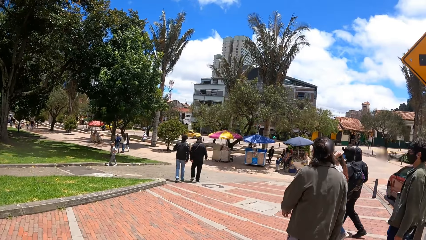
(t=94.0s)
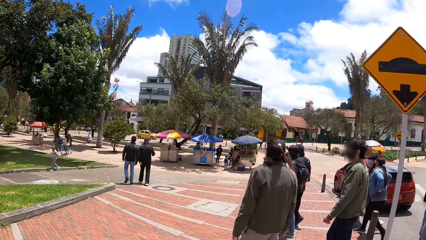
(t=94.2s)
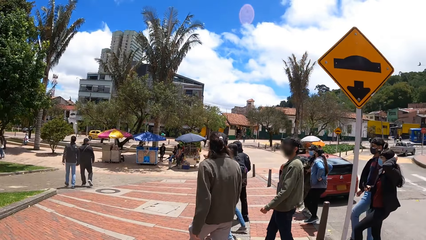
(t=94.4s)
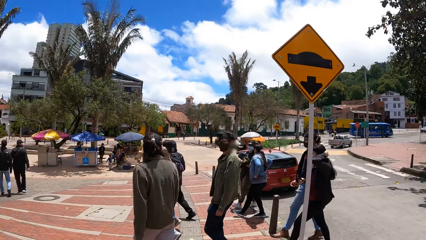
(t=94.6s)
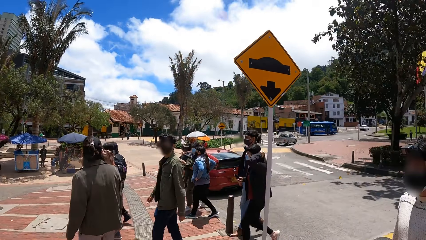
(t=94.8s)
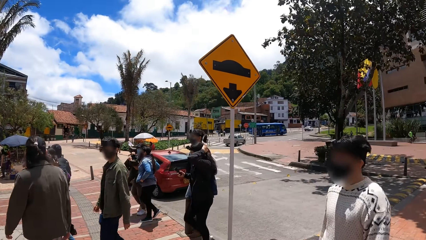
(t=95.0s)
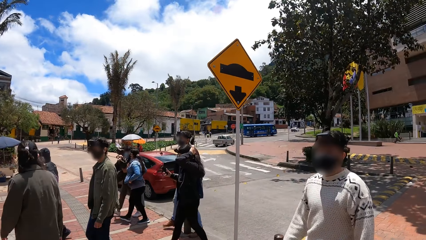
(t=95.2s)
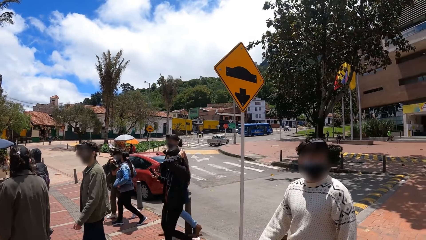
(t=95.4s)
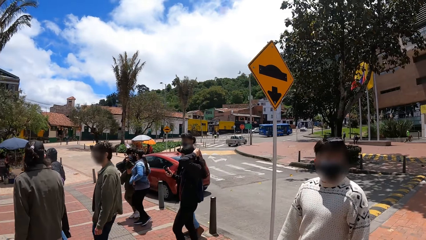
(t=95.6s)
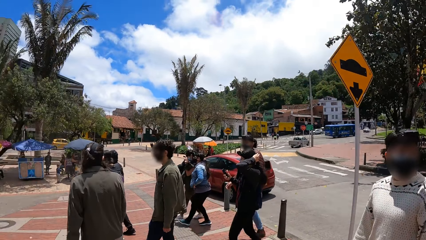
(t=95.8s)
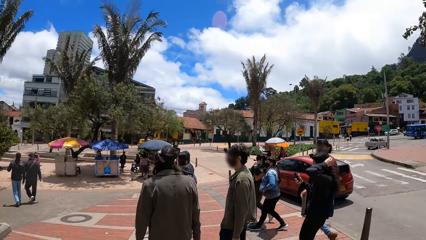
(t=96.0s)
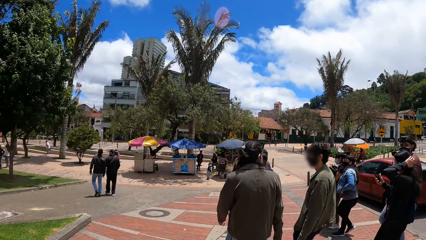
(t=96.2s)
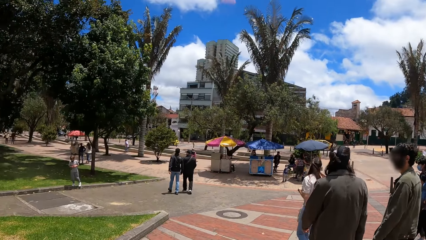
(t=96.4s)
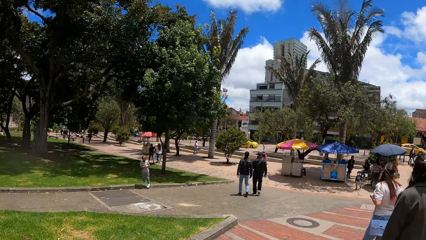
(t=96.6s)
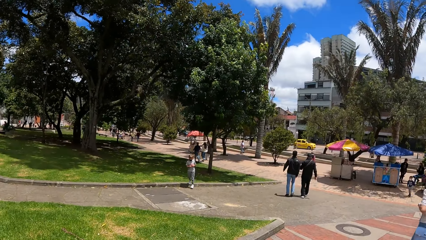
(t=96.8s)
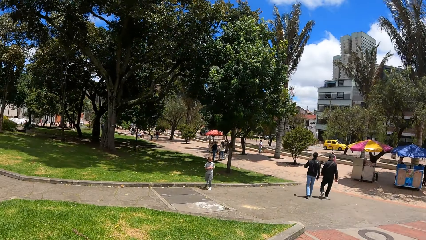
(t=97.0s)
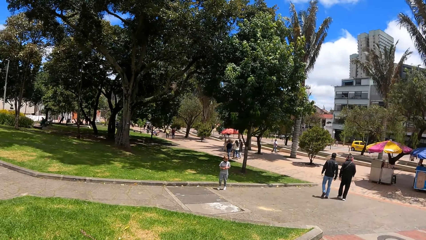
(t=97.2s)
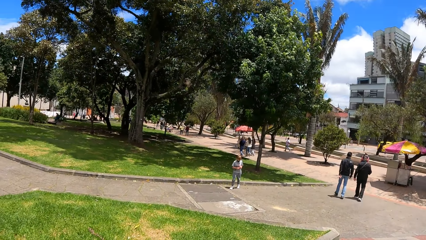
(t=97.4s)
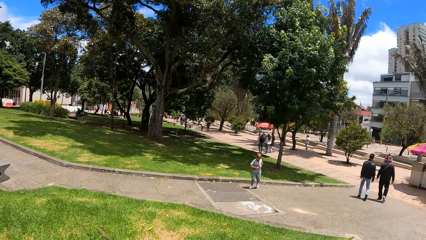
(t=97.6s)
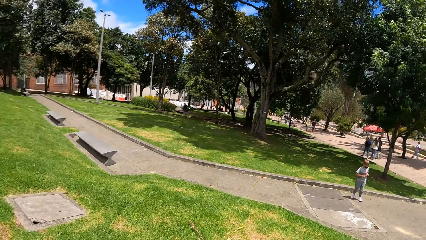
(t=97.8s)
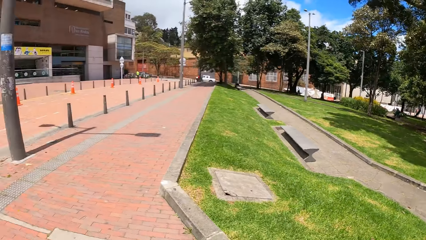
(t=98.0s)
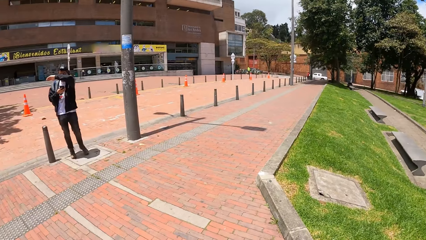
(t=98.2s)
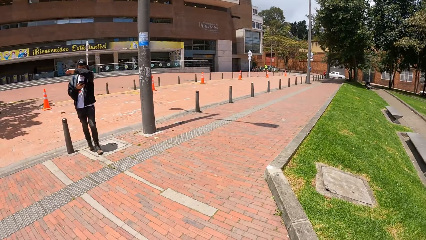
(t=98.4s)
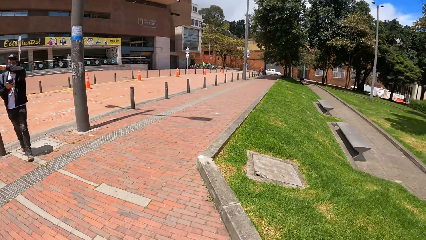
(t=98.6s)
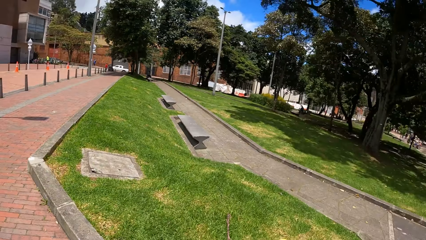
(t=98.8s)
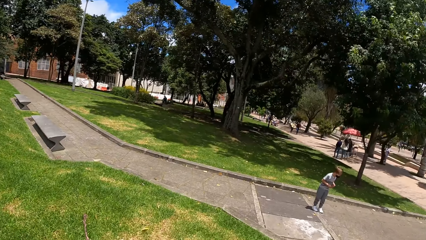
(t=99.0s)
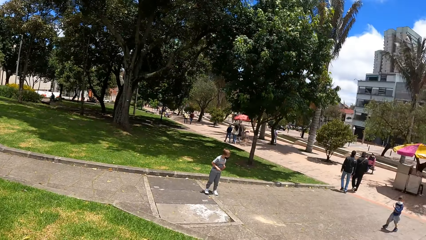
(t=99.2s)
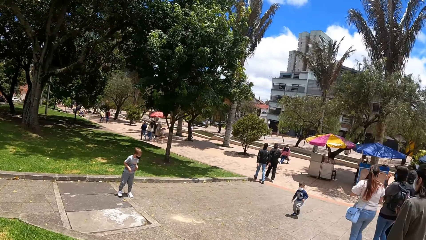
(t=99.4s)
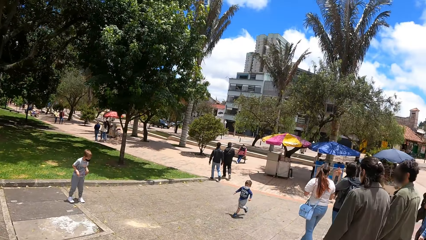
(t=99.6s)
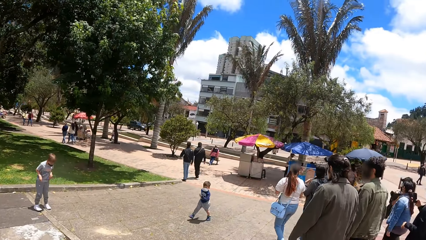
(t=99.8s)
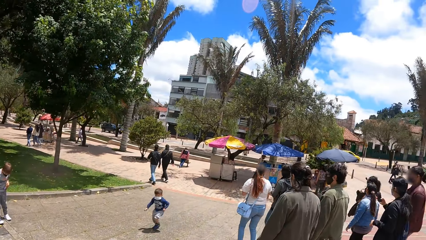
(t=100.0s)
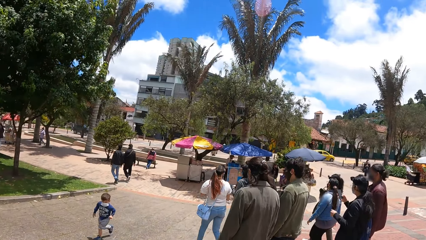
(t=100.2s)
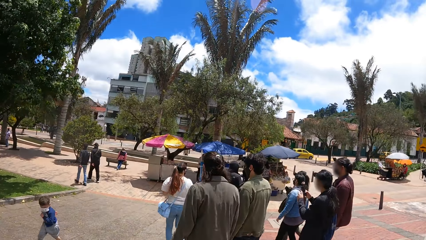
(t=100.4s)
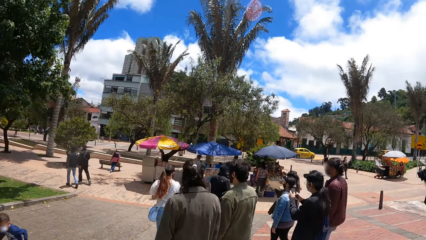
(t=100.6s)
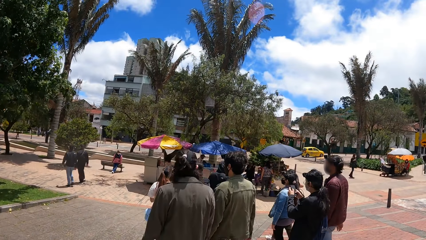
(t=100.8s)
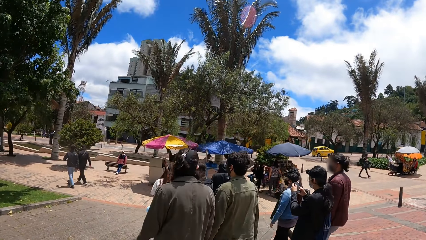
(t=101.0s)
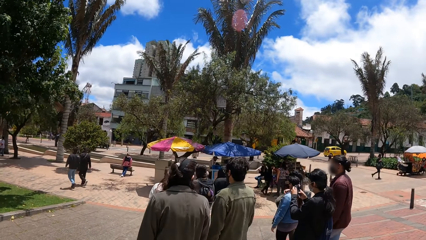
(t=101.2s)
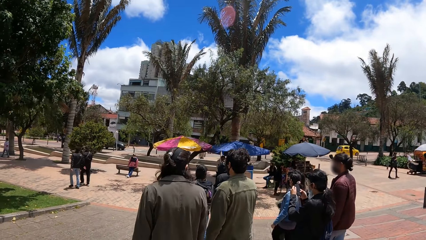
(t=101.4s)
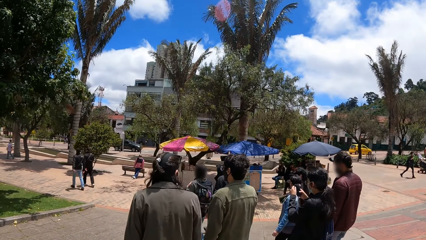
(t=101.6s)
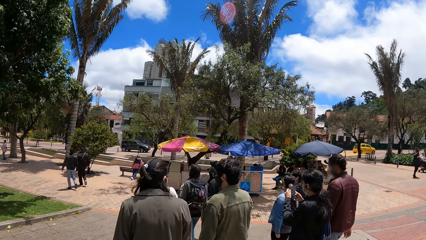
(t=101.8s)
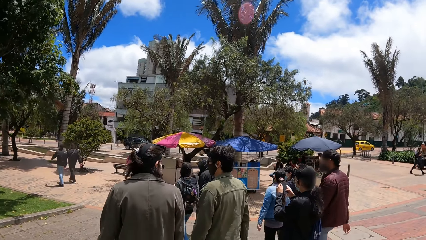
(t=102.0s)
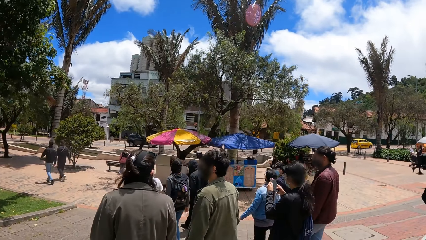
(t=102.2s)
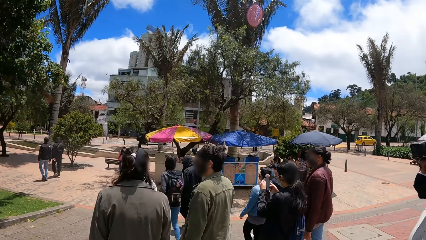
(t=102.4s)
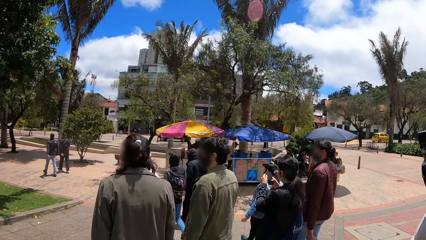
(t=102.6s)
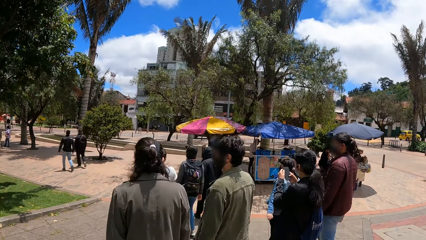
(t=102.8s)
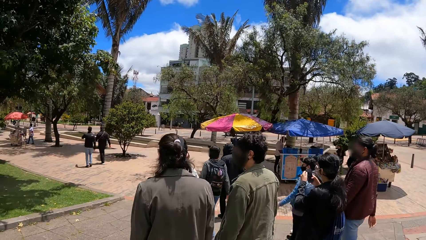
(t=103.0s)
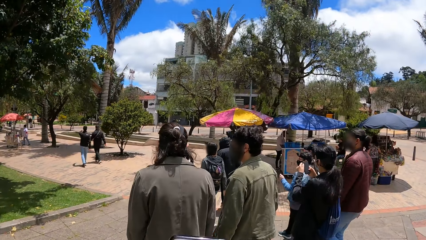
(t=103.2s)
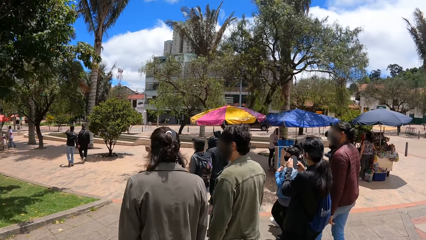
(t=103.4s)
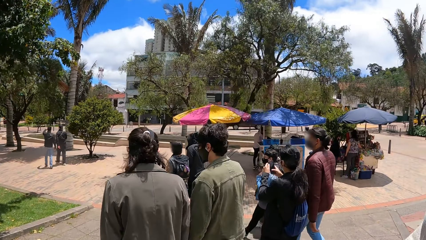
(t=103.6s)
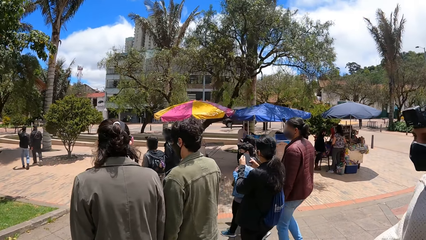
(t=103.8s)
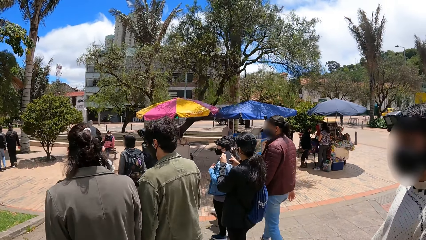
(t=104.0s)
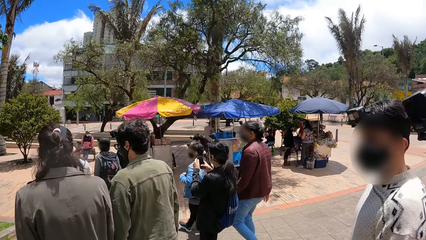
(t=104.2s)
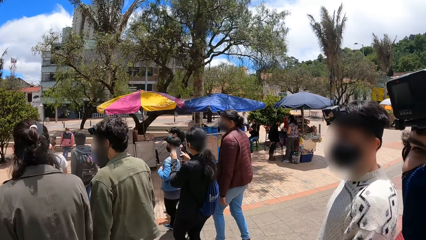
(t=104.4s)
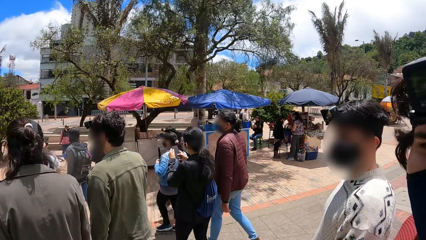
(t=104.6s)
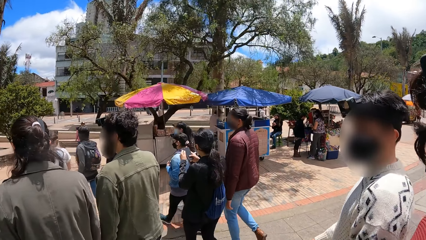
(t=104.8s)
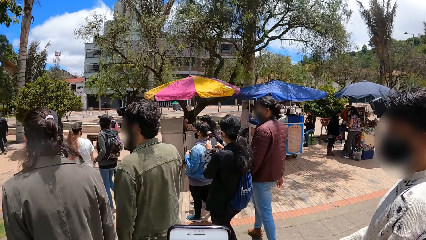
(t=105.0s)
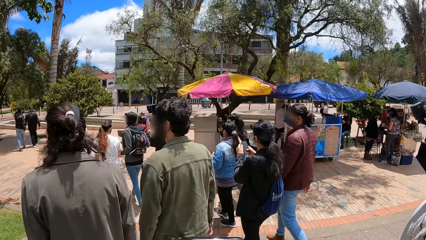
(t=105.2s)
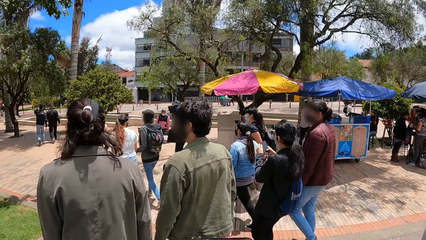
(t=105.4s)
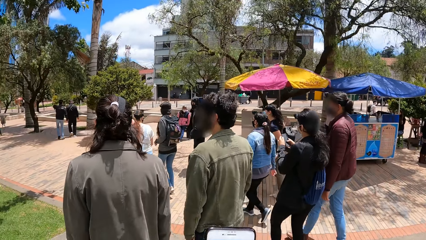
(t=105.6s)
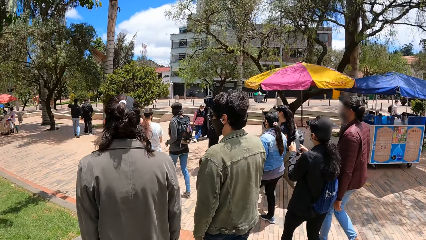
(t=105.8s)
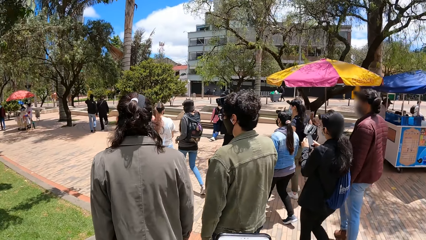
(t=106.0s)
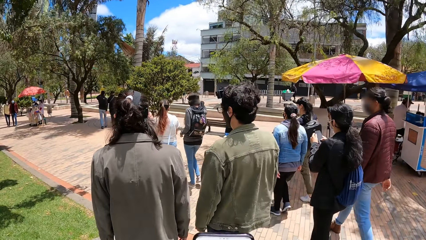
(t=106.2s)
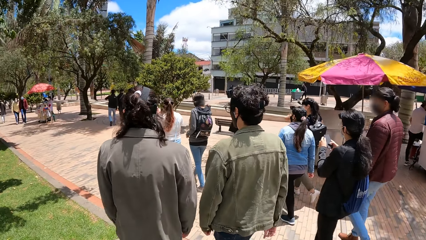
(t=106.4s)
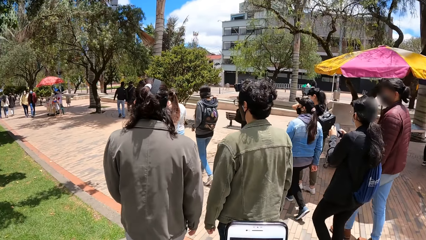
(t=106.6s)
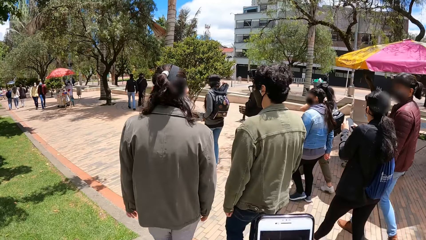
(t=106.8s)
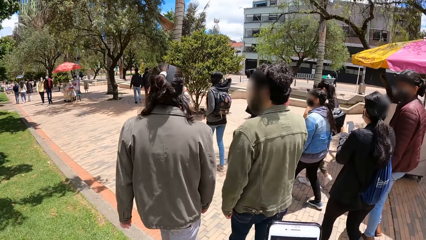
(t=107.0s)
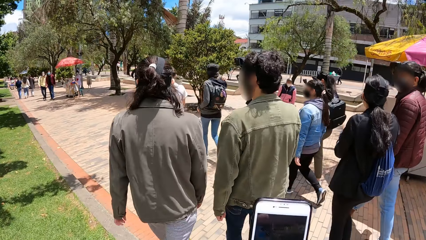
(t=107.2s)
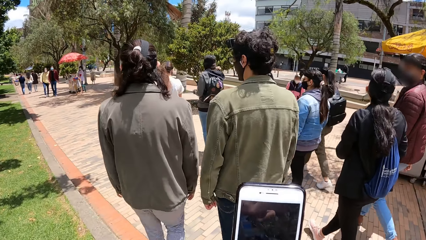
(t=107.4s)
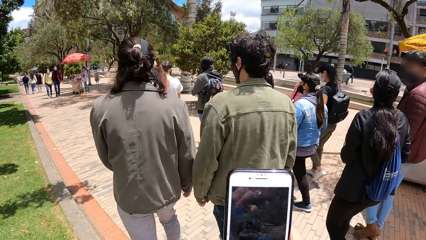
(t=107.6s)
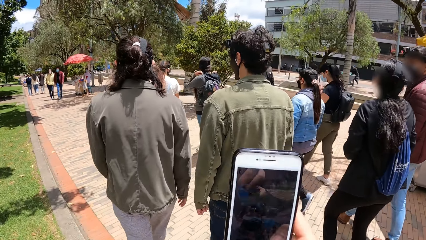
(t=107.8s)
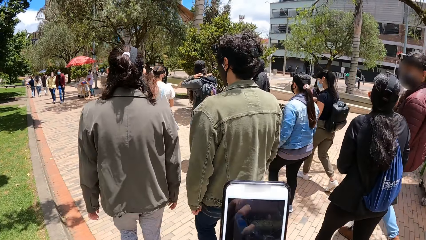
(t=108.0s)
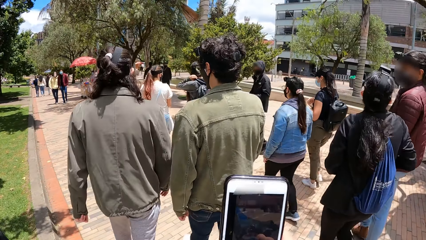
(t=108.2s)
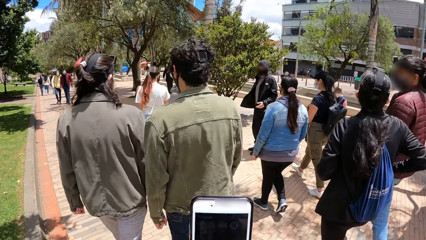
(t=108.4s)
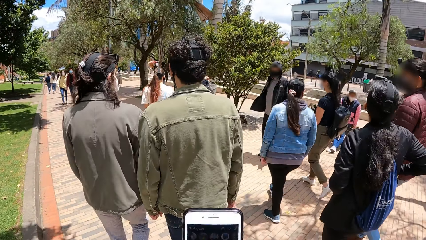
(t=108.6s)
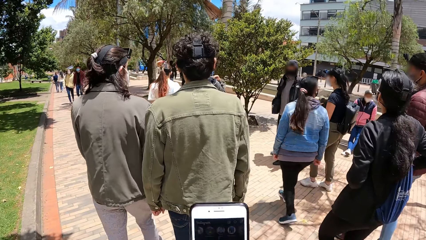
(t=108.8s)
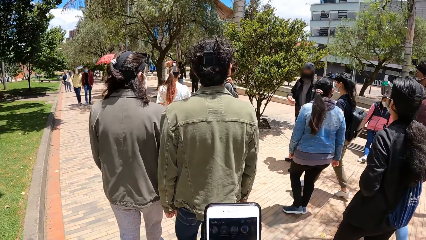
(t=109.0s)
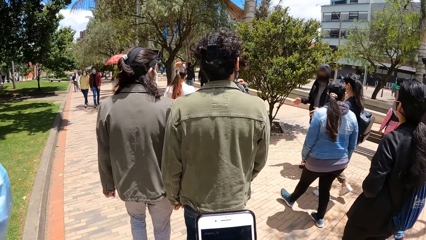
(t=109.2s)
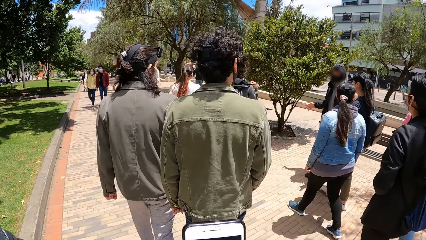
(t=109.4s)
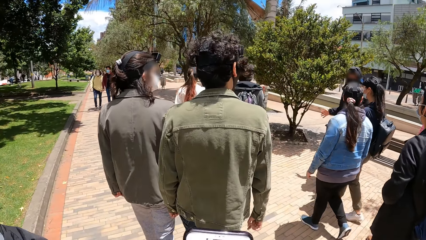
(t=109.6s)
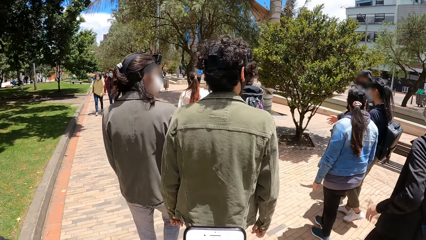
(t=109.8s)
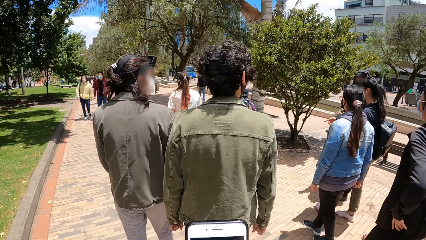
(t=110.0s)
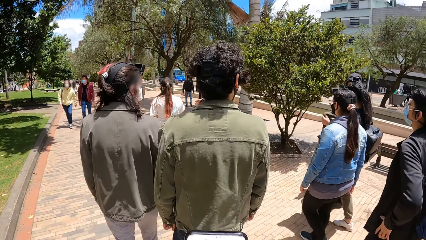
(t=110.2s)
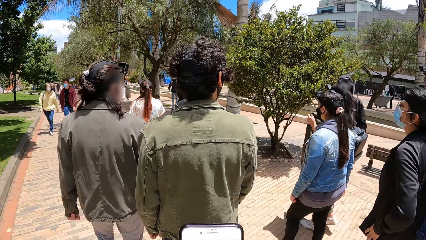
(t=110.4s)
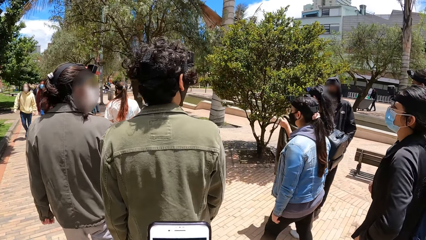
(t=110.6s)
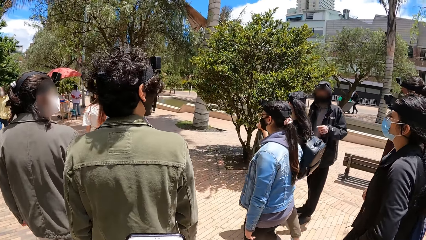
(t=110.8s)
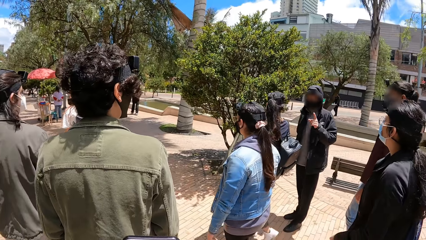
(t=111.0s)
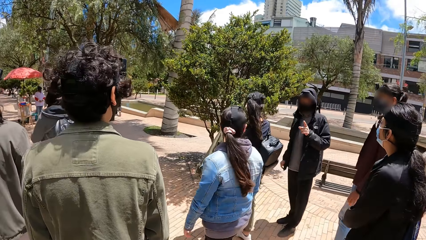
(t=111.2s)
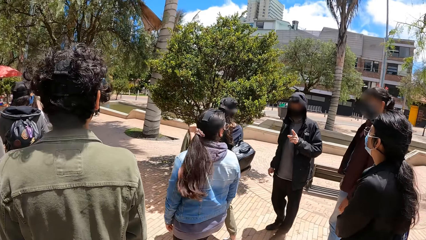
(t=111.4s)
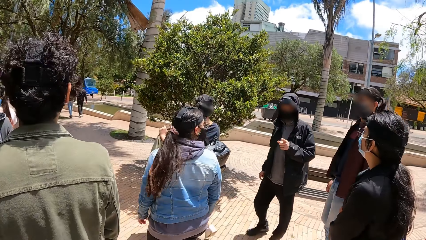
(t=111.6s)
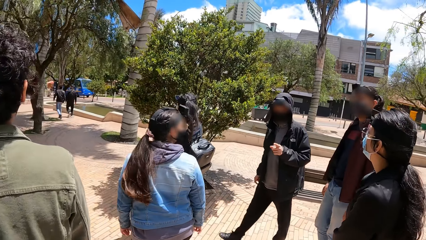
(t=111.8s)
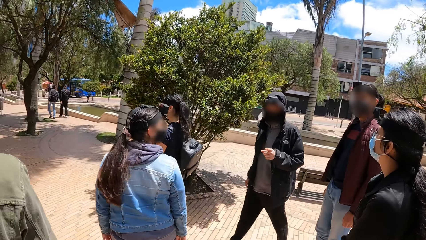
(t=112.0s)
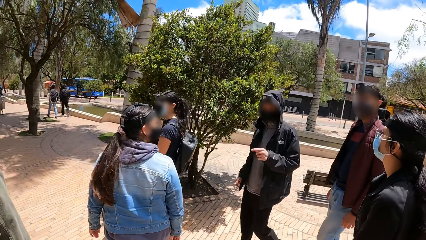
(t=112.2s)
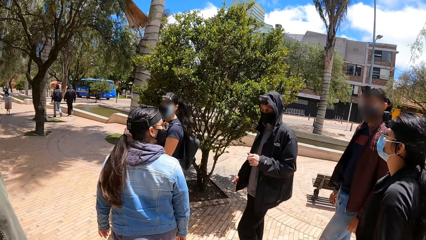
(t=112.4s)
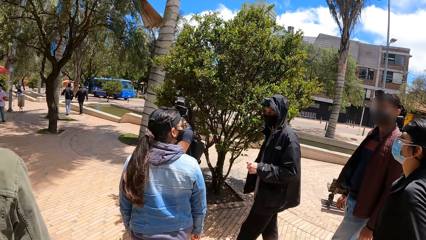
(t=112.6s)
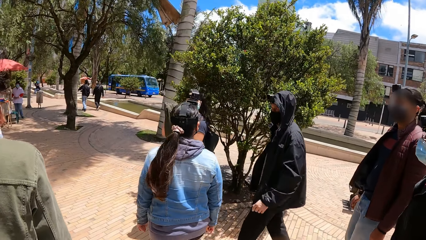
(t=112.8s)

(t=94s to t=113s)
A man turns a little. Another man walks around. The camera wearer turns around. A woman operates the mobile phone in her right hand. The first man walks along a third man. A man interacts with the camera wearer. The second man walks around. The camera wearer operates the mobile phone in his hands, holds the phone, and walks on the side walk with the group of people. The third man walks along the first man. Another man interacts with the group of people. Another man points out.
